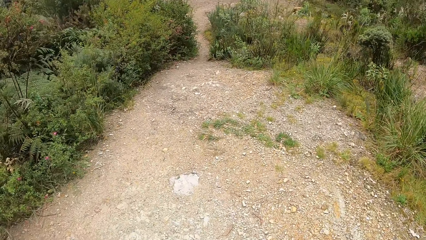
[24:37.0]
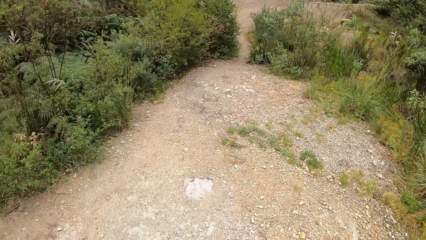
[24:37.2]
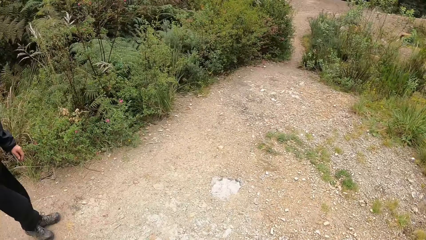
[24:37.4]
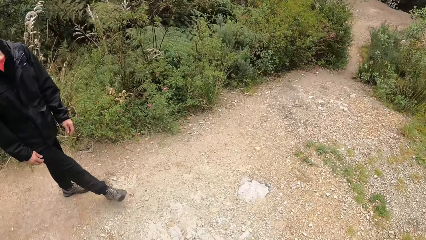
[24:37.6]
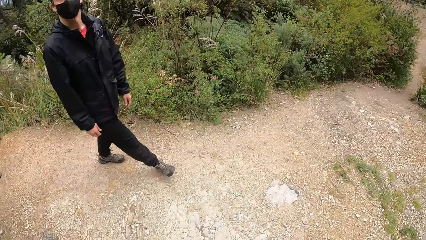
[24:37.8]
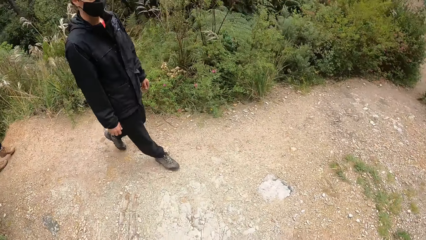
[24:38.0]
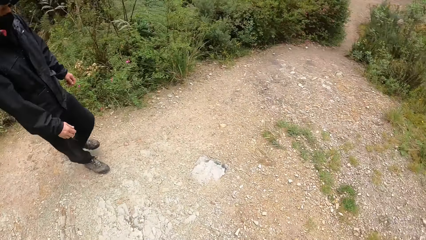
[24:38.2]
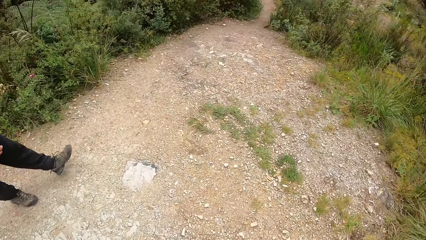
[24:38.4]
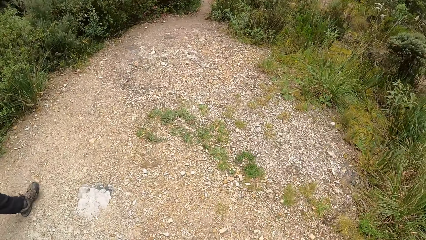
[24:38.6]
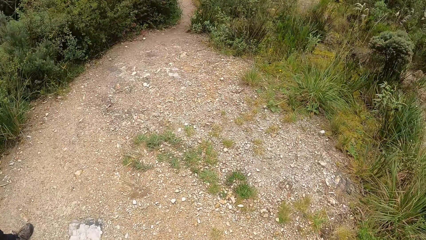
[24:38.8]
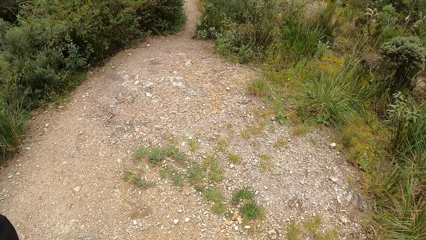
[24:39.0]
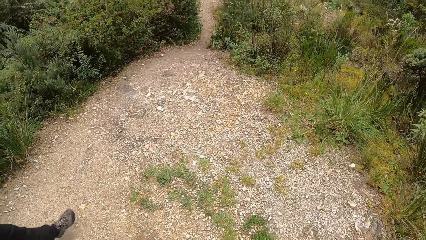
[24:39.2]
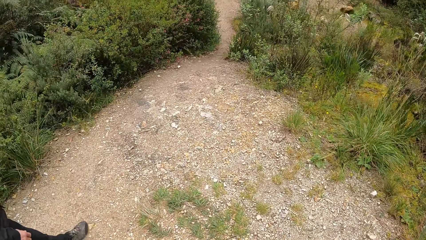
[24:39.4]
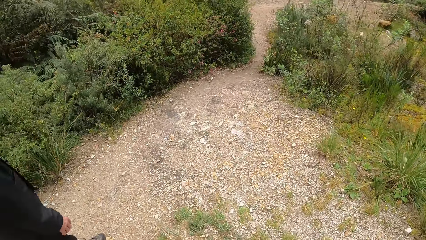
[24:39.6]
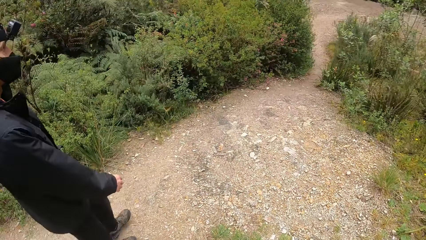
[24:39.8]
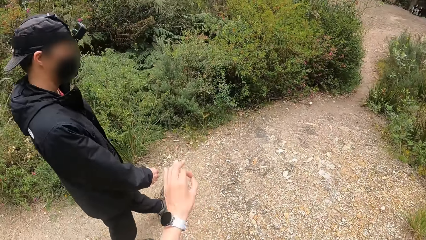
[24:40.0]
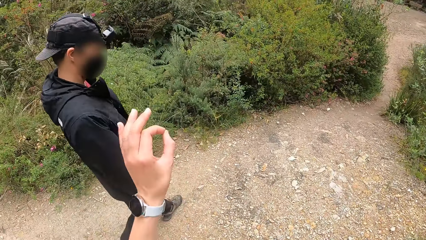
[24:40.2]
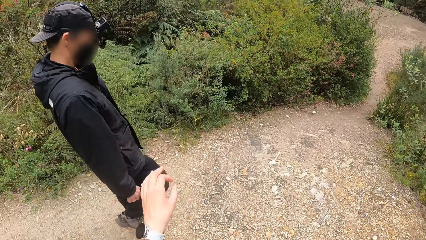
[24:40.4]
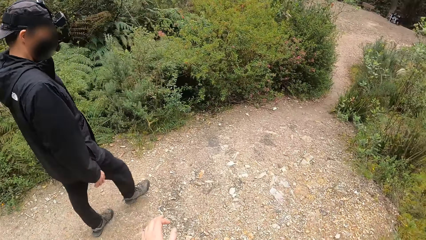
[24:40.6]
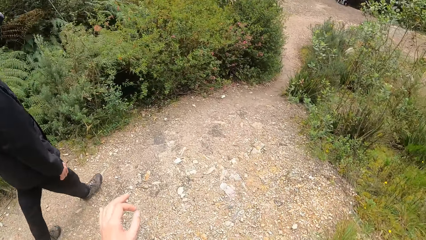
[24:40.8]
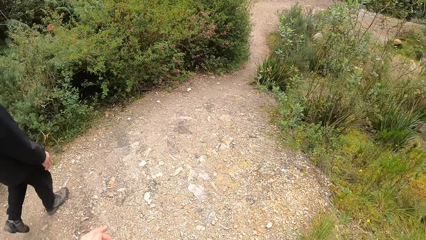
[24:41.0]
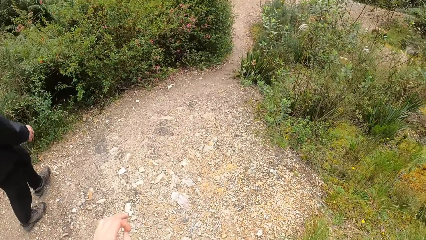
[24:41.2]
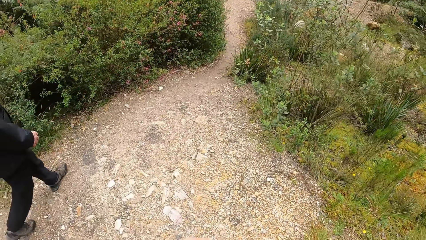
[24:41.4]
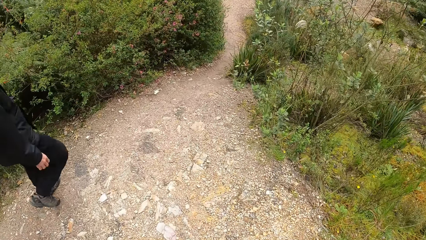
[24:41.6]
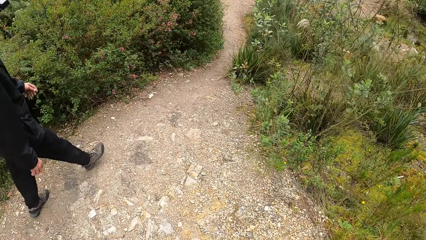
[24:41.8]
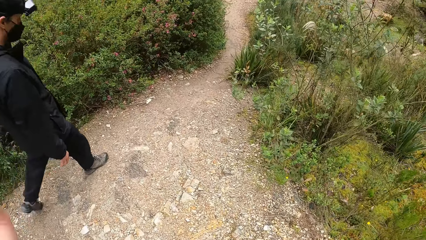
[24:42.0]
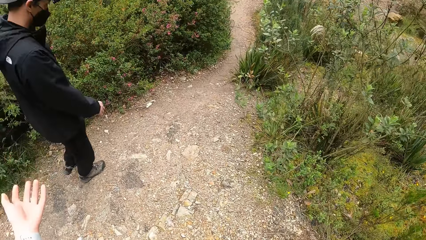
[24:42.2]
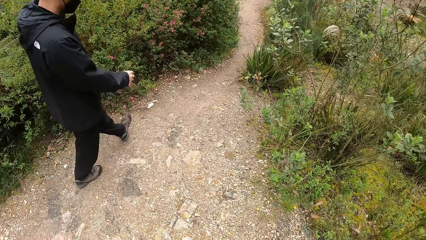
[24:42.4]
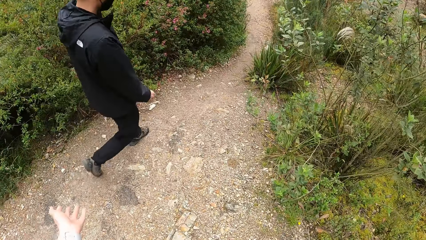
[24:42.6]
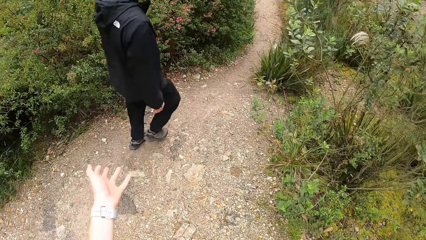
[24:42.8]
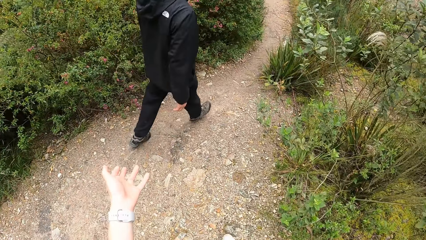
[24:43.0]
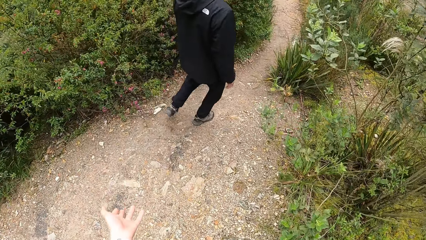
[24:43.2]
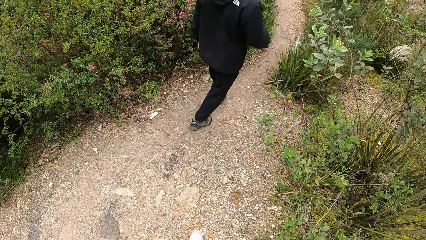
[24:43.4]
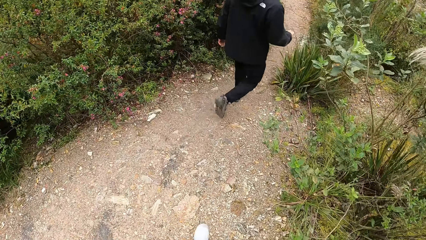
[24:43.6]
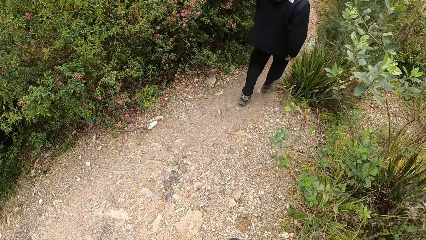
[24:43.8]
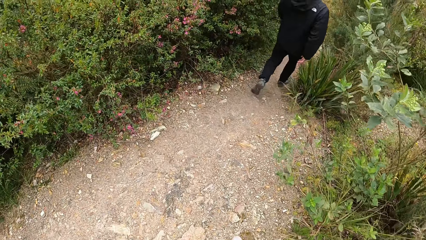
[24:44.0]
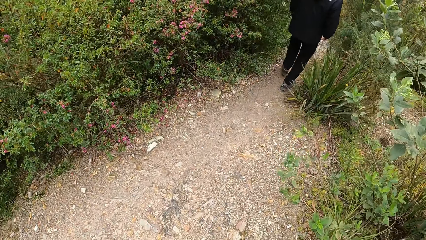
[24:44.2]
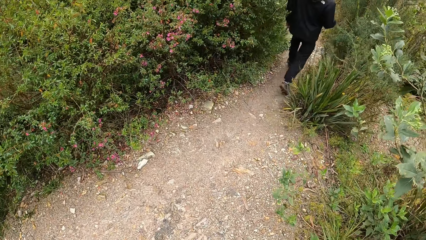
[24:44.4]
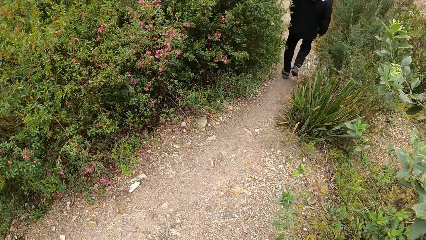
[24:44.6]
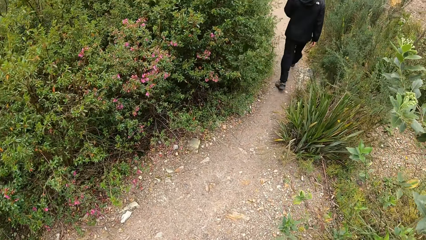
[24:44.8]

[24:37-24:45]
The camera wearer looks at a man. They walk.

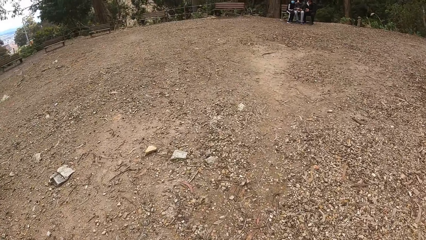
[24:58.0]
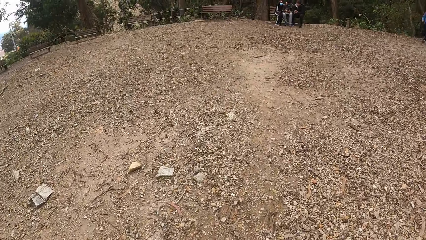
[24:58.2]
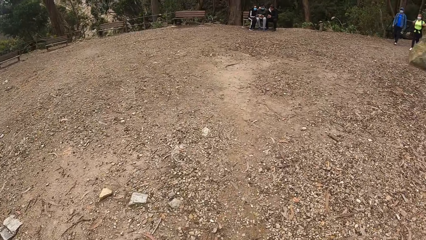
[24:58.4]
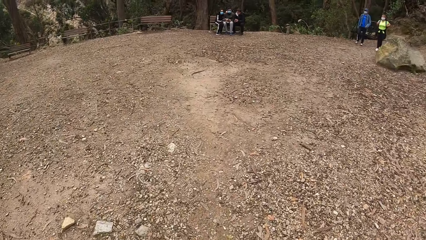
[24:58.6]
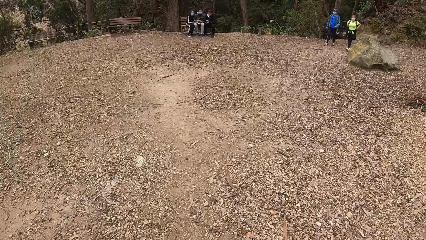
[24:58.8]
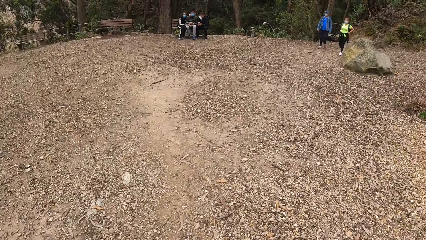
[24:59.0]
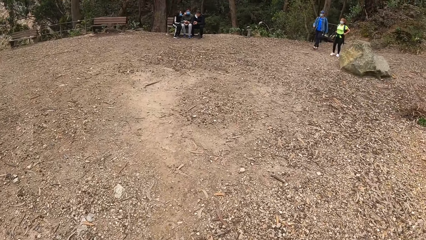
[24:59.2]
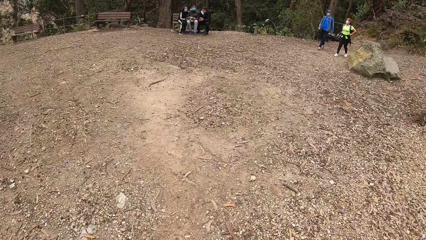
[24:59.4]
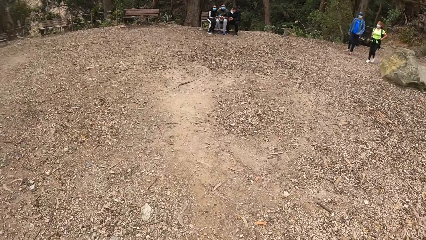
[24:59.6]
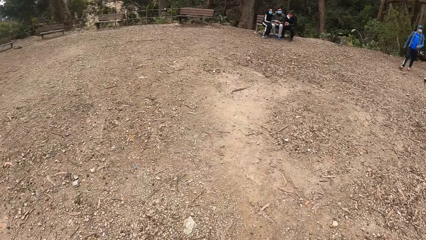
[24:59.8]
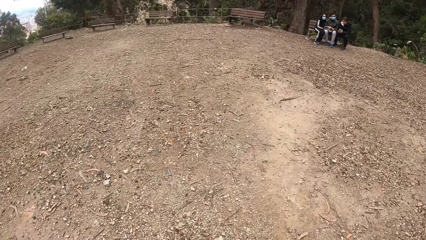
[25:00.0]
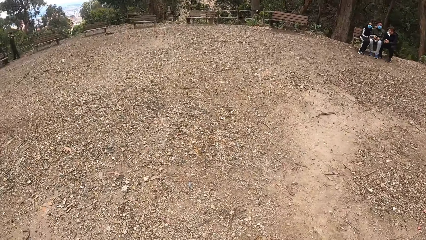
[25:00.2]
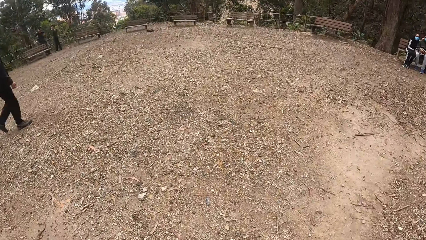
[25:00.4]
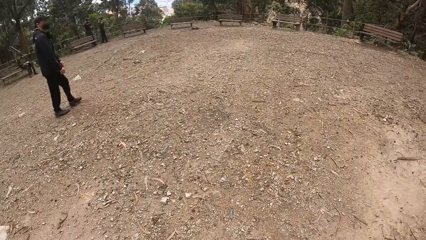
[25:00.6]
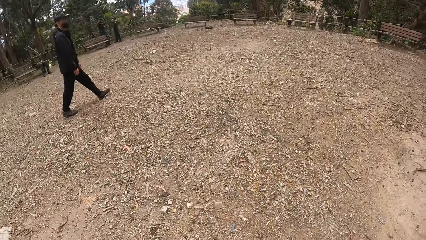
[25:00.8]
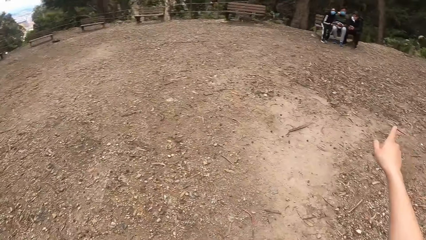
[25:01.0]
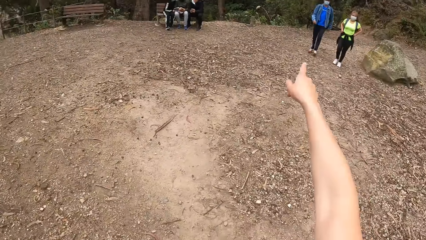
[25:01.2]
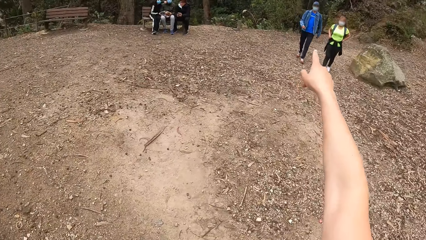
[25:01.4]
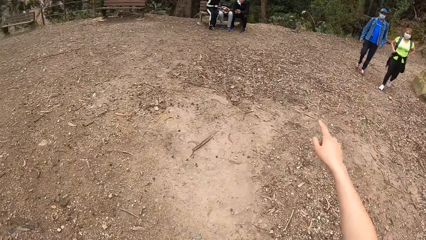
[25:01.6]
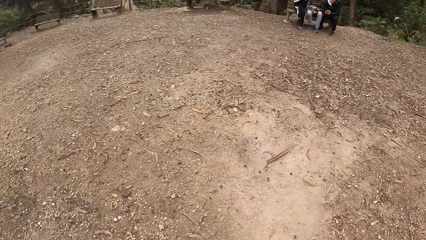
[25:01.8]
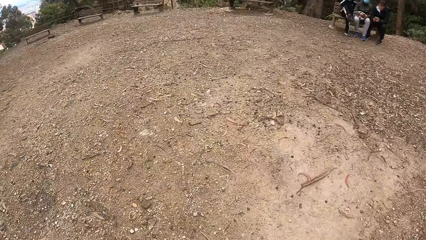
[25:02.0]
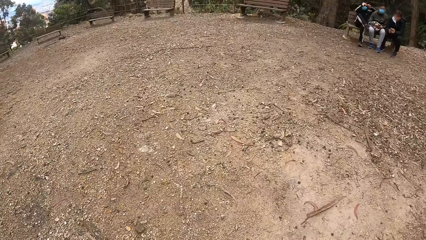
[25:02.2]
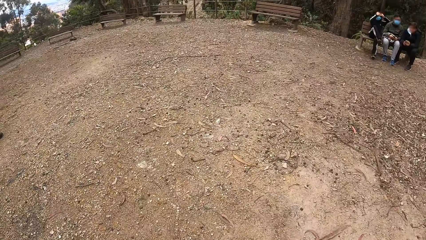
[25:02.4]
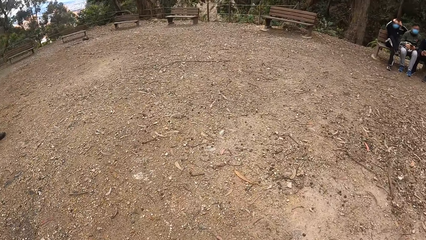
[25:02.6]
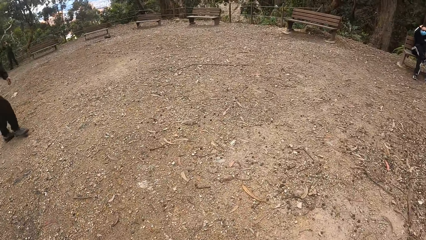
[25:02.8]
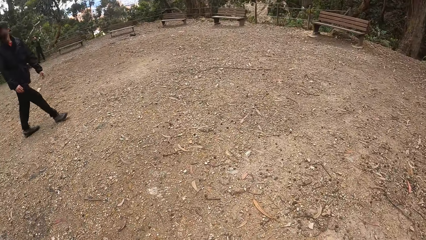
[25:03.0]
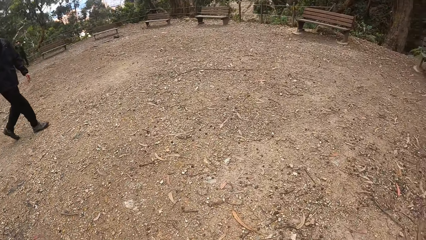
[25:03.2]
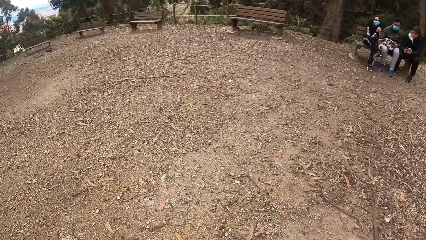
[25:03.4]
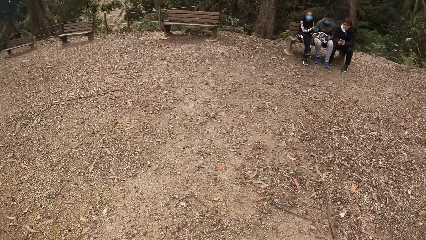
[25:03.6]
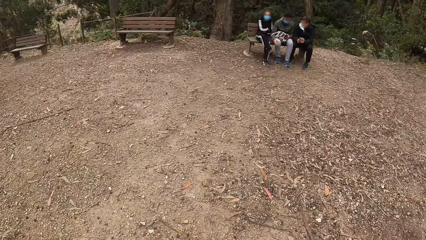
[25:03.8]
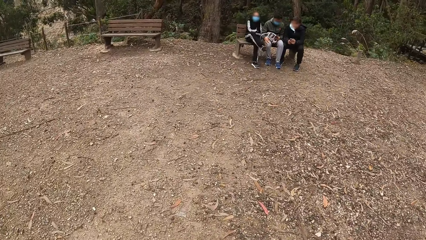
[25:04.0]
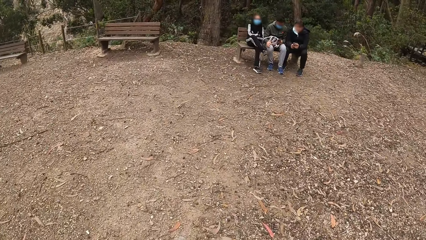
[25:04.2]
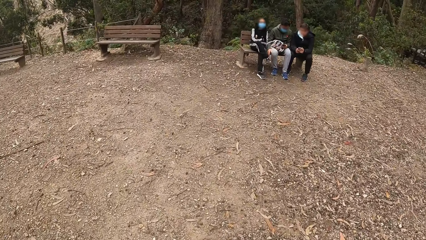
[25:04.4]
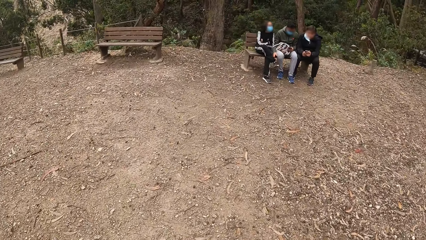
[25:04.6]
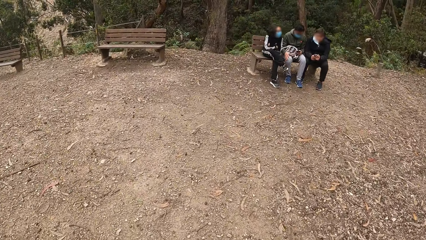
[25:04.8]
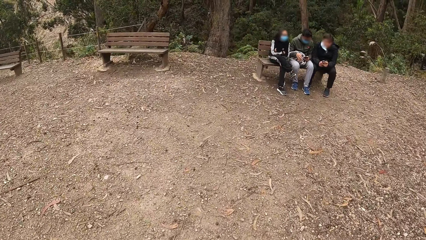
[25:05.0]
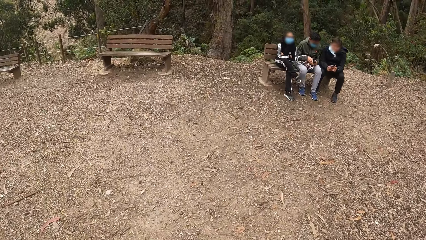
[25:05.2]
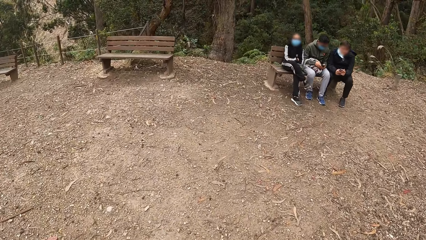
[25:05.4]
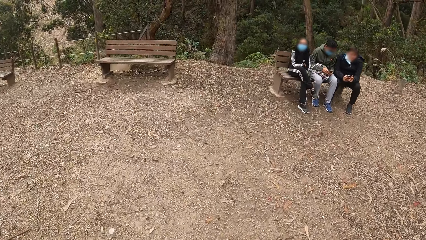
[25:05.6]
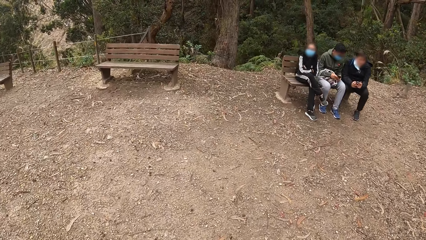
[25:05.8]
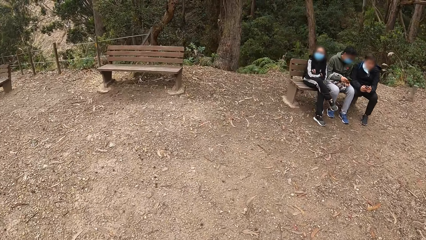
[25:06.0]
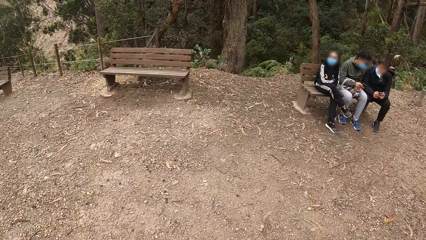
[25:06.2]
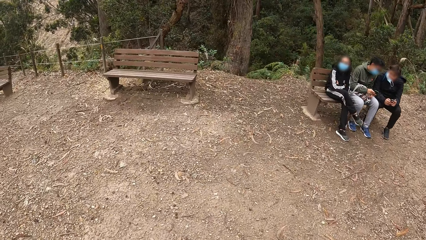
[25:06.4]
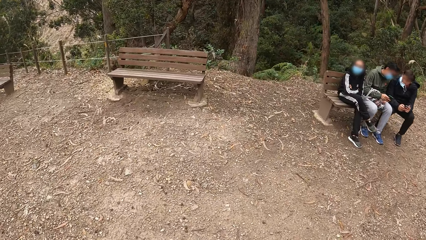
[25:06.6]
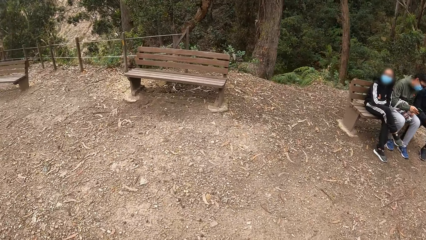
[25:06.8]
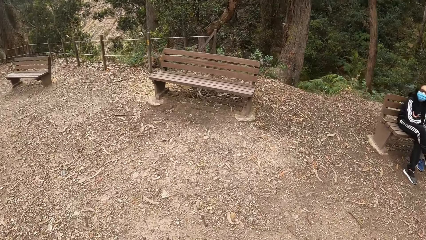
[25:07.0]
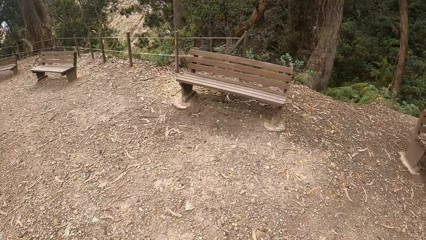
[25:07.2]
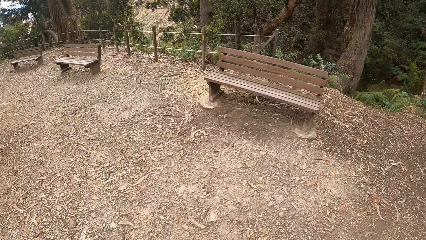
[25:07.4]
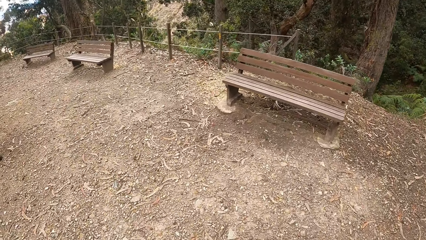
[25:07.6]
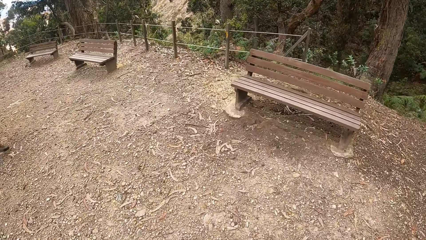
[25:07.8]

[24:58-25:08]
The camera wearer looks around. She points her right index finger towards a group of people. She walks.
